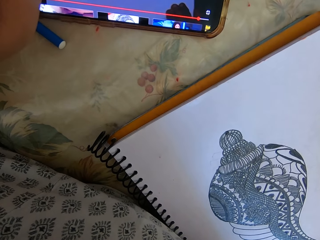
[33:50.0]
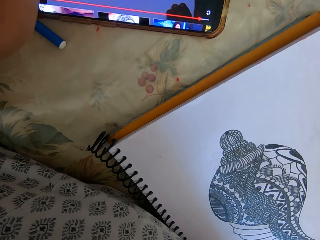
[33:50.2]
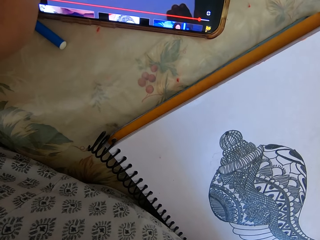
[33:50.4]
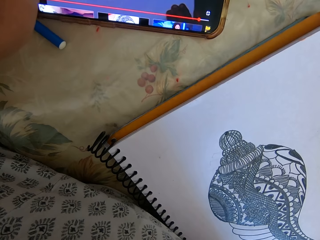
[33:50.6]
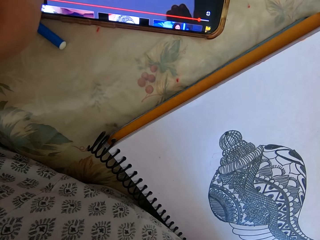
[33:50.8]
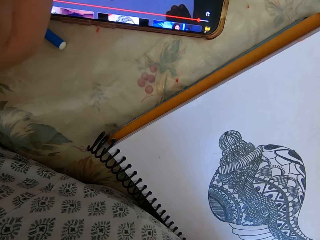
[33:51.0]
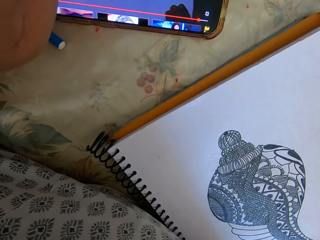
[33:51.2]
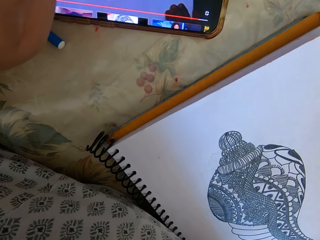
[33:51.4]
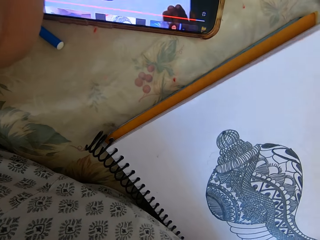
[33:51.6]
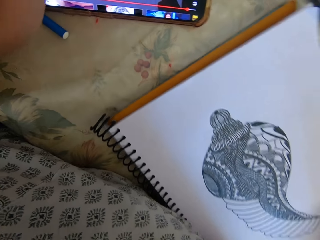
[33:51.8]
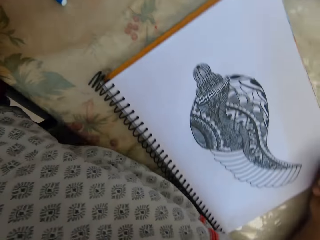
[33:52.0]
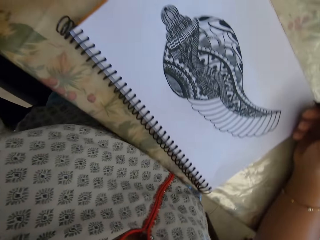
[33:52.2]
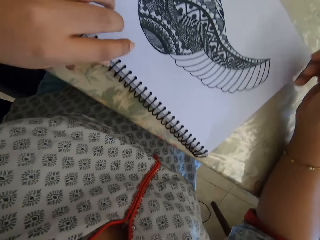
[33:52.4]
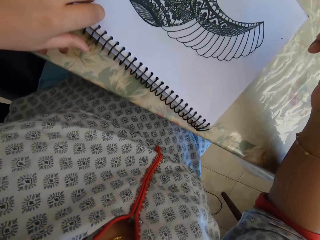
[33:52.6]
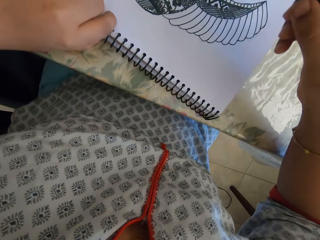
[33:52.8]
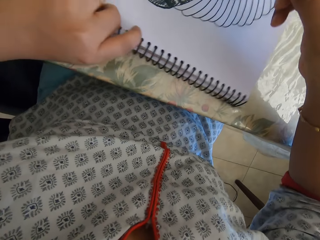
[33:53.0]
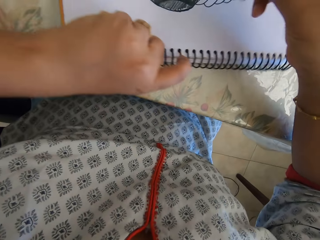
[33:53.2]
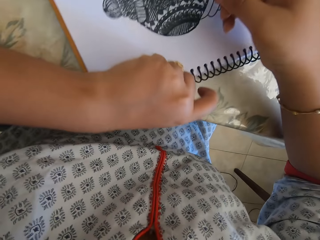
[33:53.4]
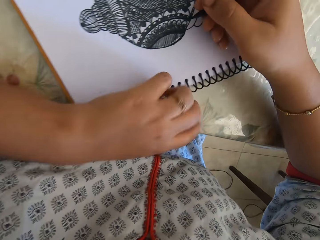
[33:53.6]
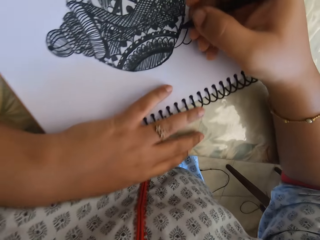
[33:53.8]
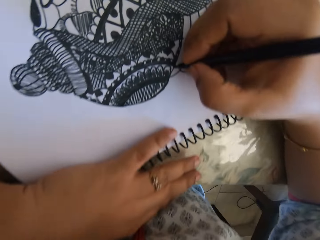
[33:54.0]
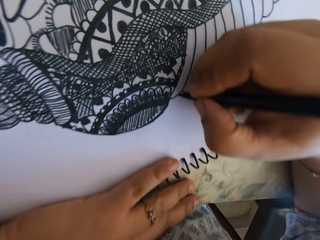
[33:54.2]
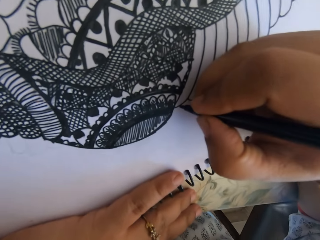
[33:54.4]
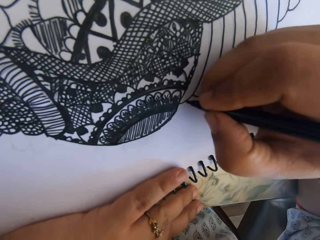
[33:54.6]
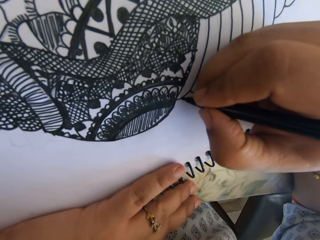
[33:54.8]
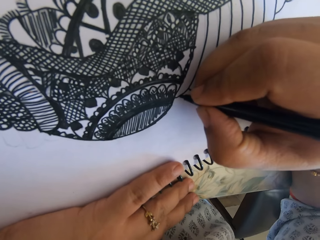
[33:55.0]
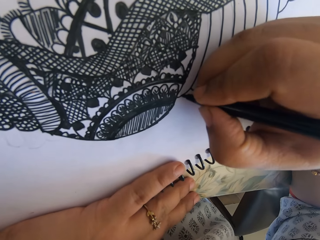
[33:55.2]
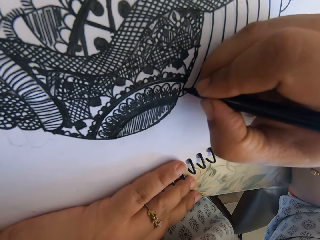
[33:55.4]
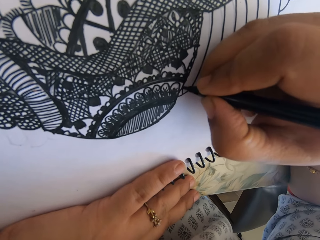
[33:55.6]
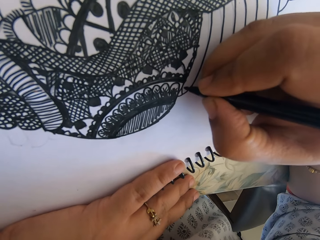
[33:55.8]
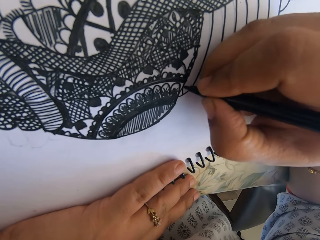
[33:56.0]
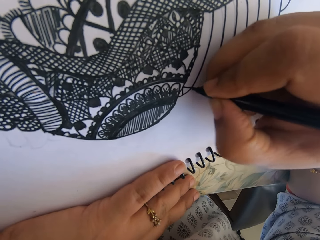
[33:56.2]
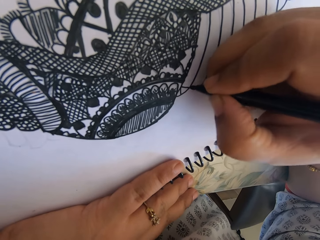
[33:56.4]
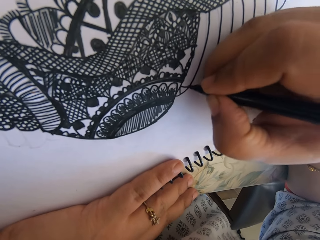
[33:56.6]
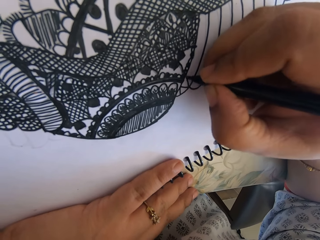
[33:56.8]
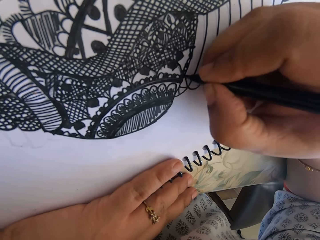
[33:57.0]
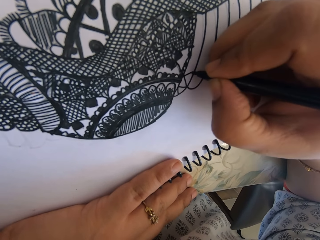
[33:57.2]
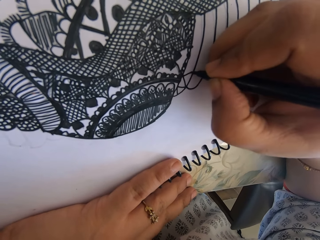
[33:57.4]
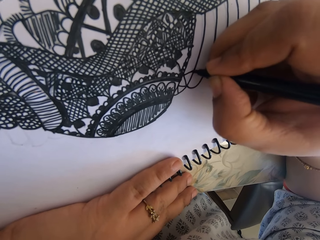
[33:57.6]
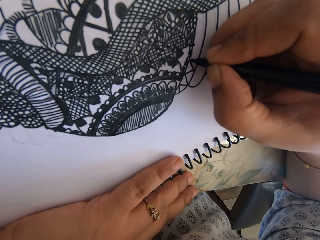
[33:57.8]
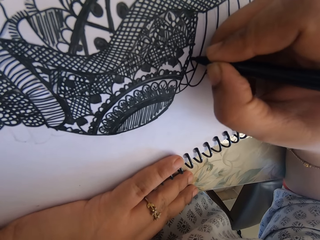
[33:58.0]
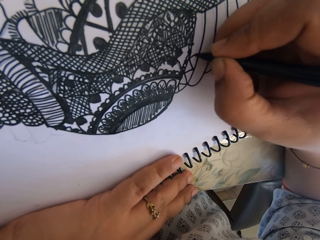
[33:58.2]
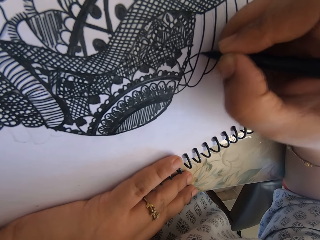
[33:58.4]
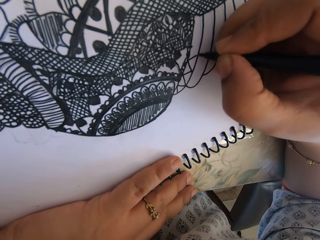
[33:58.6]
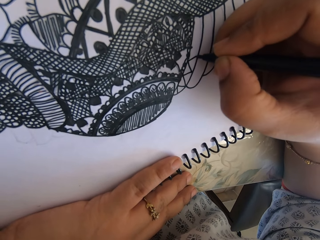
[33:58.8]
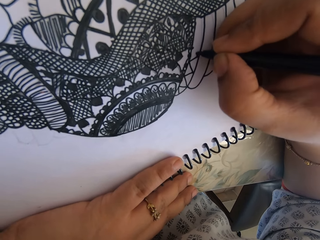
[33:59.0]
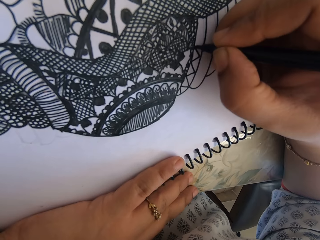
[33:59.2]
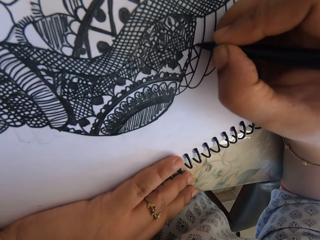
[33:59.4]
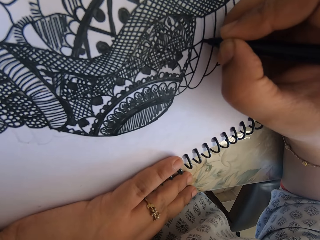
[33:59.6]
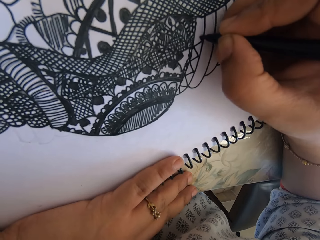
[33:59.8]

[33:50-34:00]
The camera wearer pauses the video. They move the book. They draw with a pen.

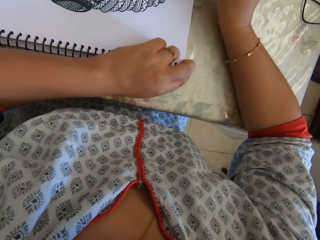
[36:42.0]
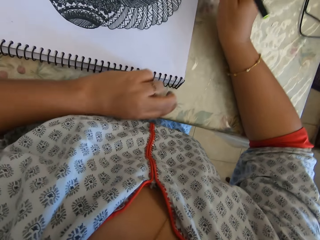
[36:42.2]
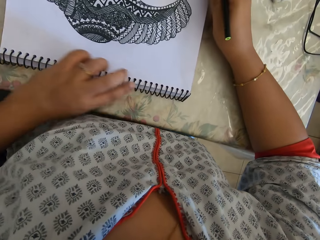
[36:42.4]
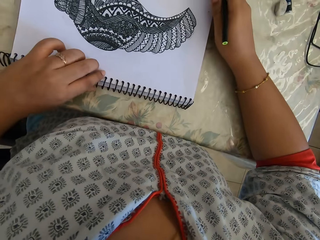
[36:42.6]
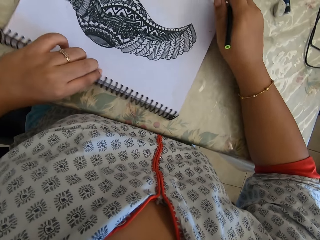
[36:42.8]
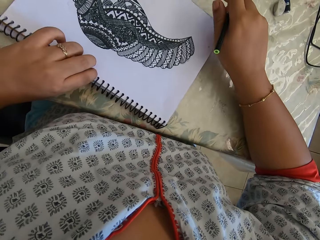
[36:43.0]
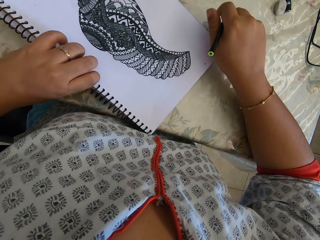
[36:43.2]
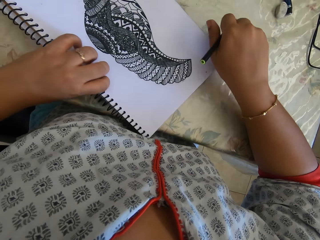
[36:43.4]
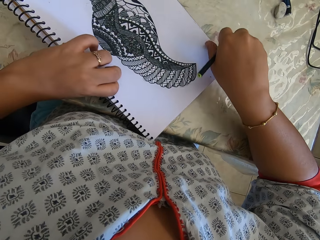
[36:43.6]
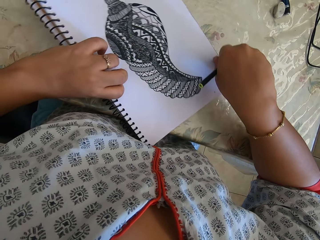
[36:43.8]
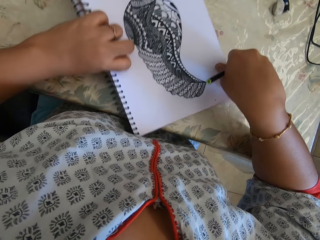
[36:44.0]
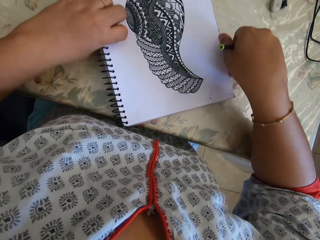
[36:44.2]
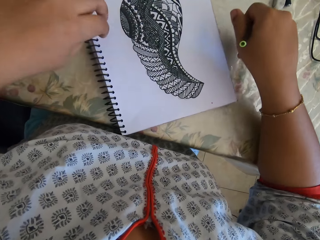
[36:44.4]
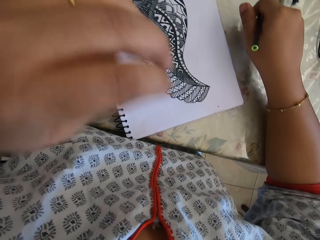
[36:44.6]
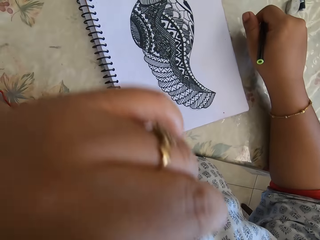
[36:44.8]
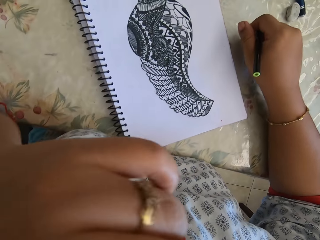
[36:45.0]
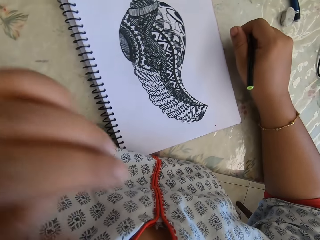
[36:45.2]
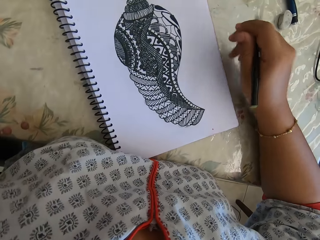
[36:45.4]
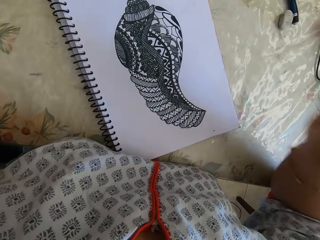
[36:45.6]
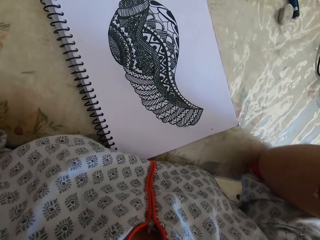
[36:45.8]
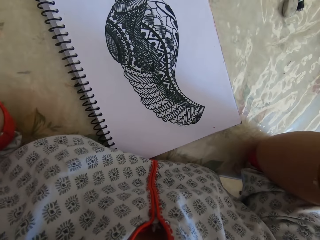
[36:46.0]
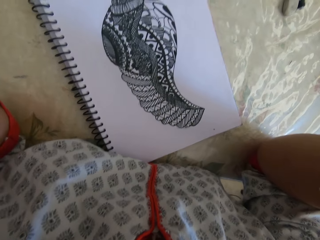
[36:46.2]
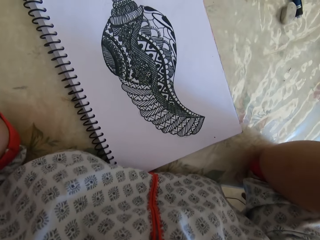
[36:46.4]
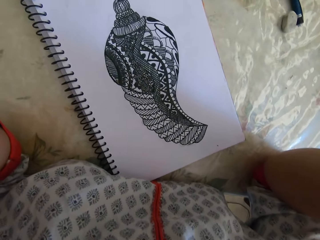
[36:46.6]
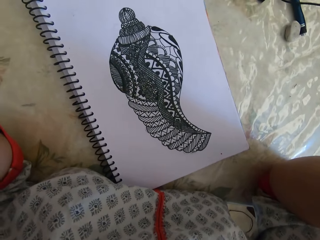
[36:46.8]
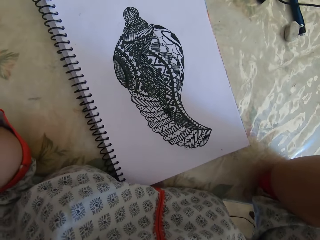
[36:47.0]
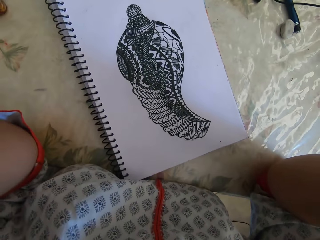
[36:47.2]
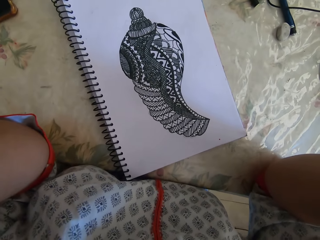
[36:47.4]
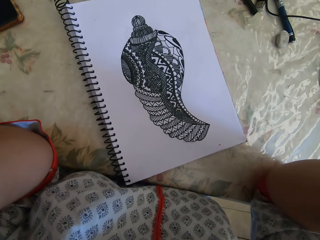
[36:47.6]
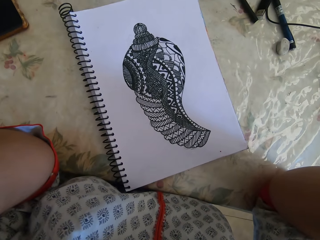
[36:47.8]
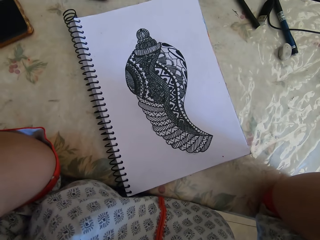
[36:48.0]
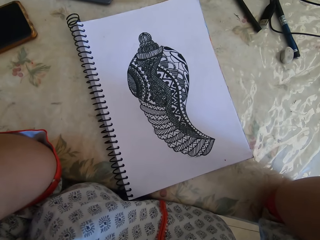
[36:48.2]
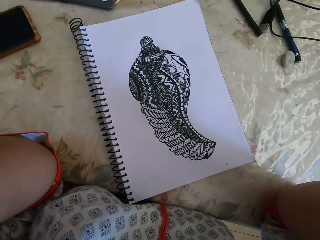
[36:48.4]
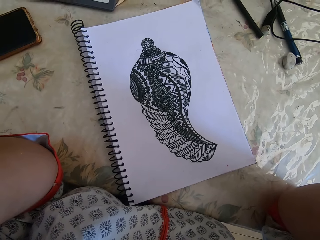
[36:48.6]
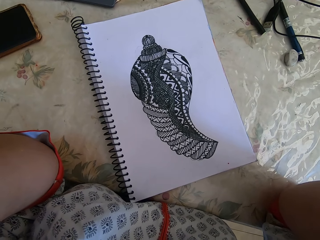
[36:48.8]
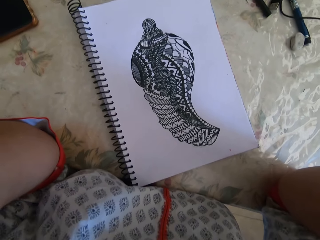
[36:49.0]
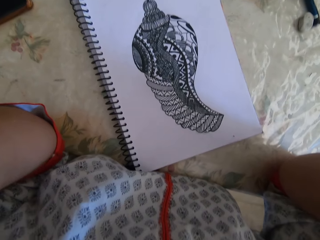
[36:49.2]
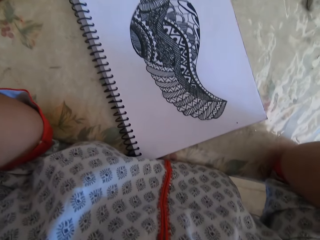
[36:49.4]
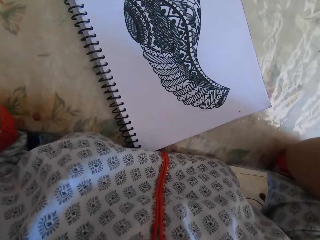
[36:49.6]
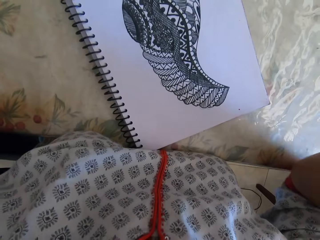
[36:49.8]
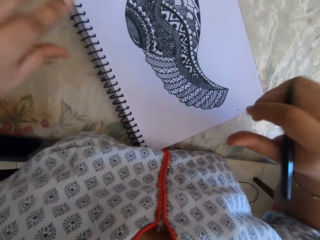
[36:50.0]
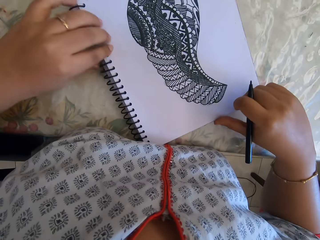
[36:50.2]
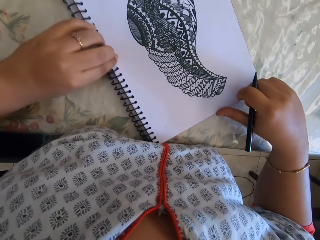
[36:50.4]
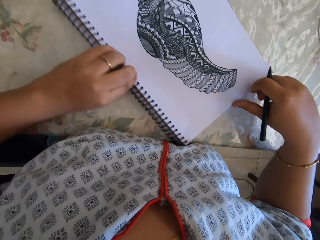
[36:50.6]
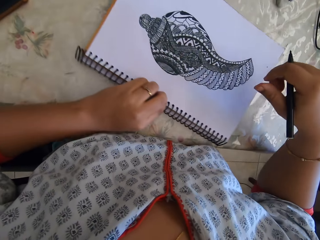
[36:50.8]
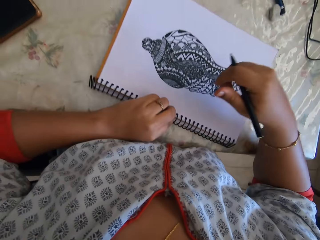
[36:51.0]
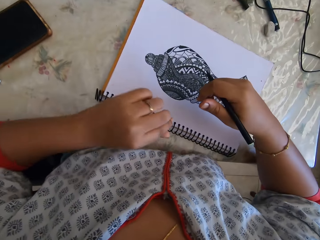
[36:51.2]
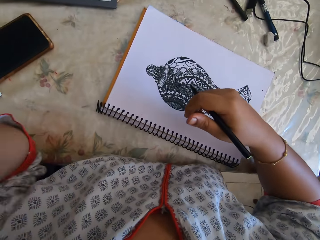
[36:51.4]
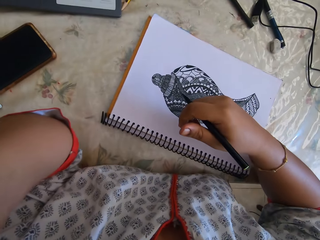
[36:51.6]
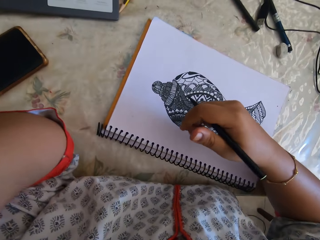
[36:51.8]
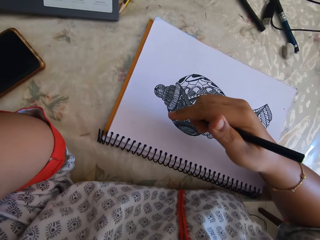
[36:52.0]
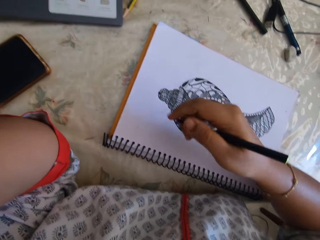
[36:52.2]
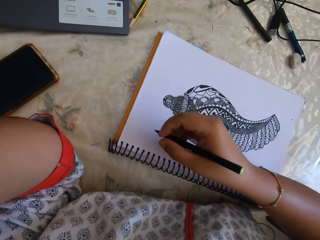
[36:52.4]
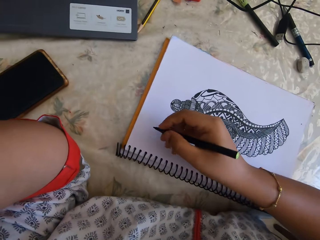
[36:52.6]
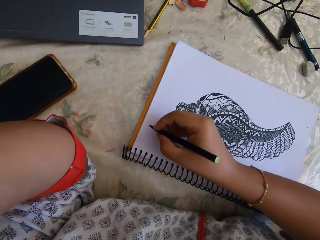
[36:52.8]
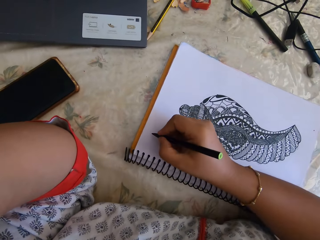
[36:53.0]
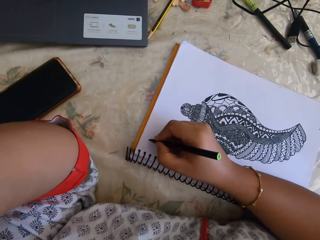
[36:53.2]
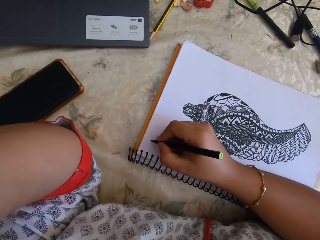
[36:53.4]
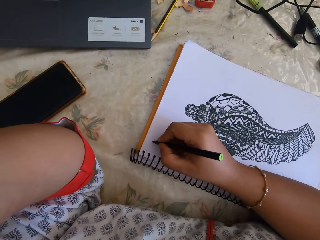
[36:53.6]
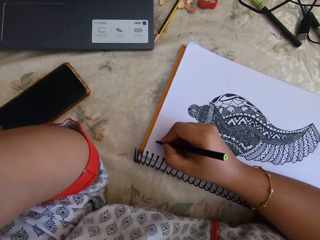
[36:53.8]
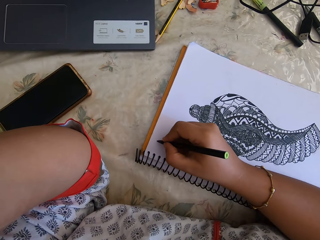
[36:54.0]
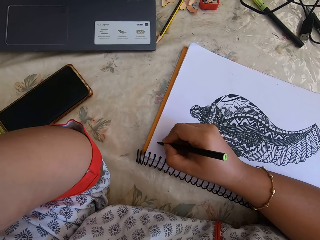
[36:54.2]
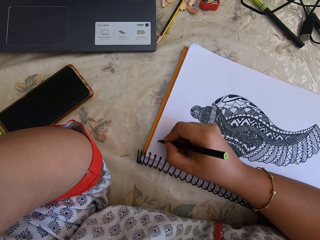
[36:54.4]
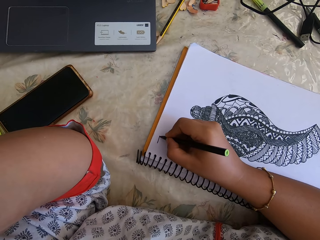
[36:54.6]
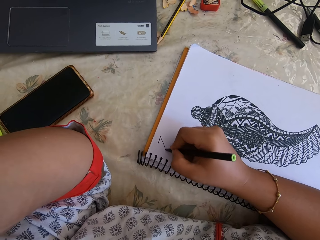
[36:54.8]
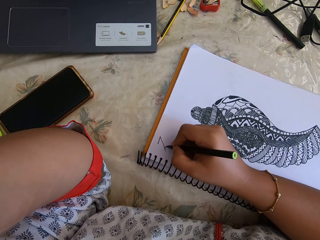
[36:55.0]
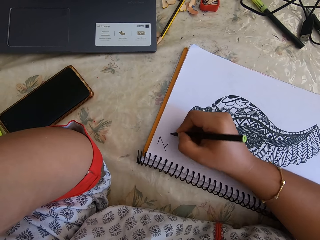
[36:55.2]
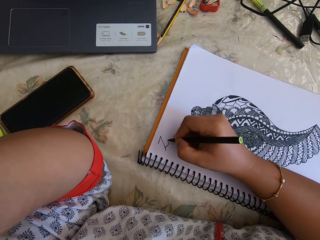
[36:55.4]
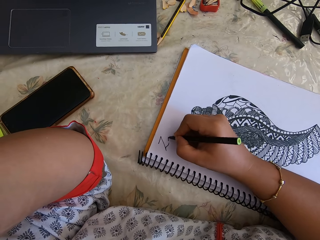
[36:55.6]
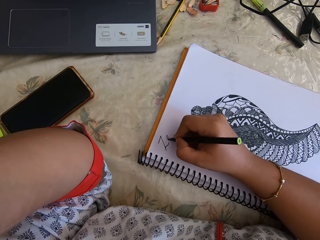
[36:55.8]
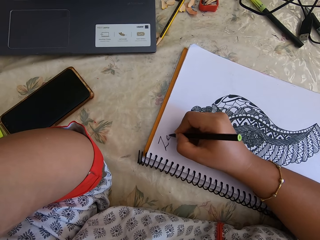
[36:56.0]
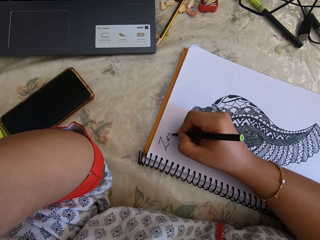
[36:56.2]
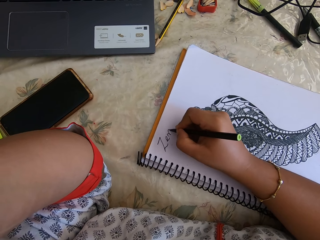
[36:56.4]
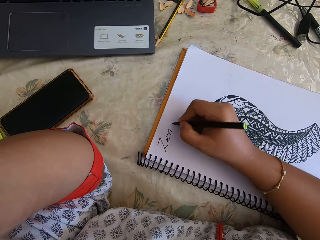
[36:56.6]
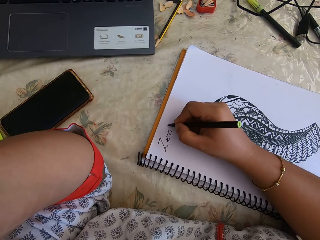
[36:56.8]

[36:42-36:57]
The camera wearer turns the notebook. They adjust the camera. They turn the notebook. They write on the notebook.
